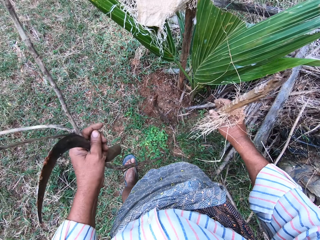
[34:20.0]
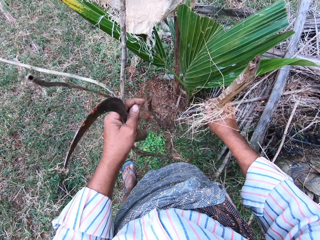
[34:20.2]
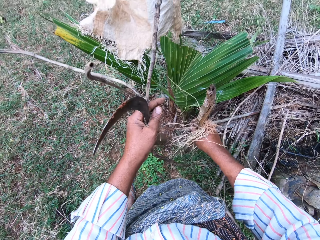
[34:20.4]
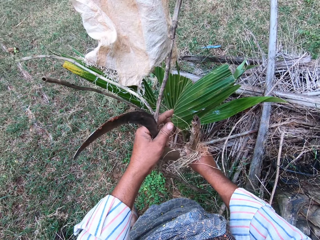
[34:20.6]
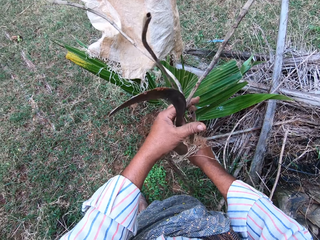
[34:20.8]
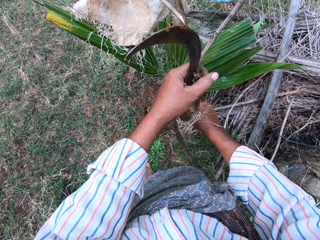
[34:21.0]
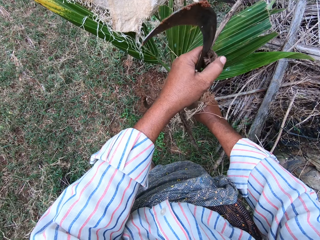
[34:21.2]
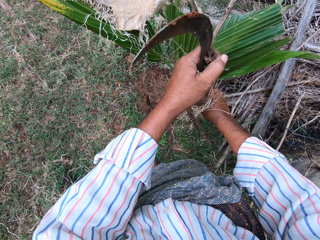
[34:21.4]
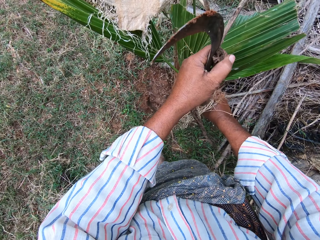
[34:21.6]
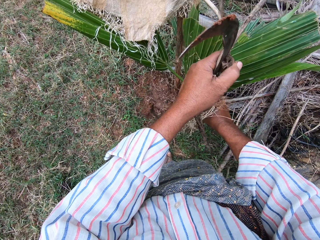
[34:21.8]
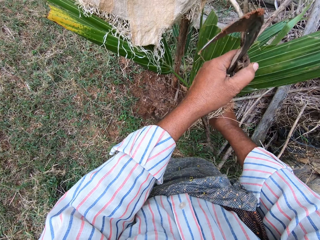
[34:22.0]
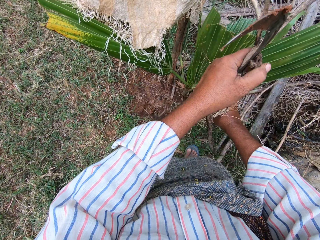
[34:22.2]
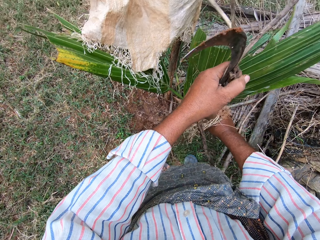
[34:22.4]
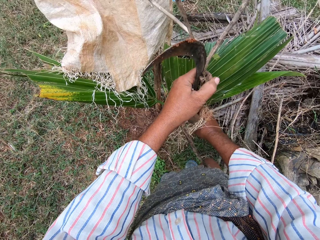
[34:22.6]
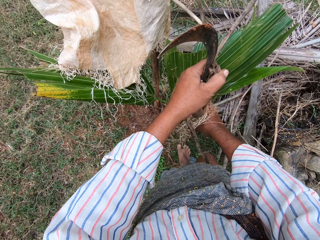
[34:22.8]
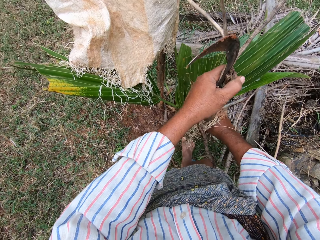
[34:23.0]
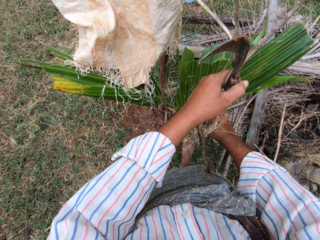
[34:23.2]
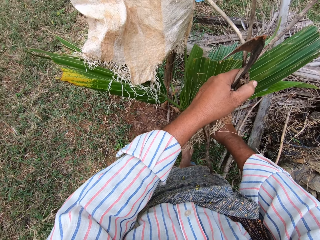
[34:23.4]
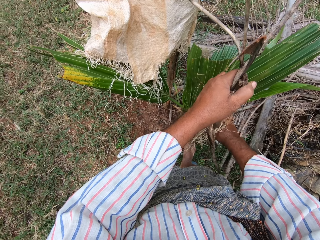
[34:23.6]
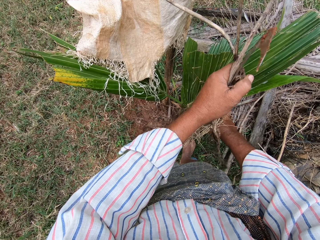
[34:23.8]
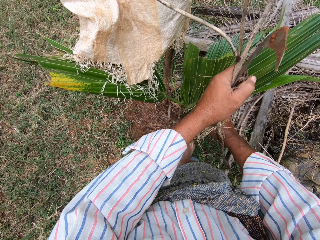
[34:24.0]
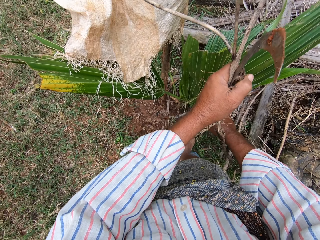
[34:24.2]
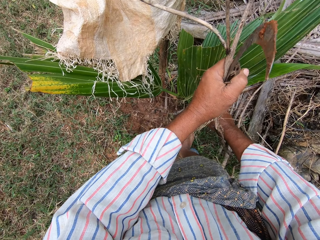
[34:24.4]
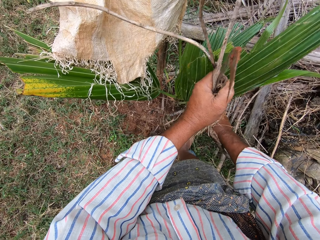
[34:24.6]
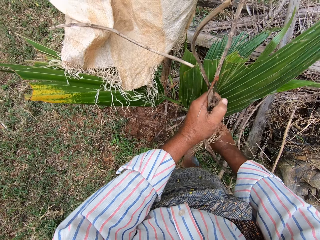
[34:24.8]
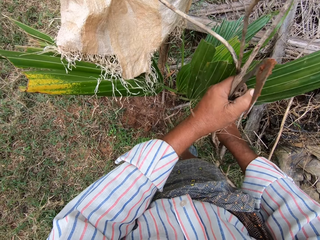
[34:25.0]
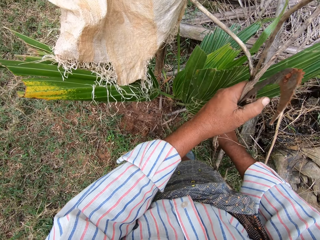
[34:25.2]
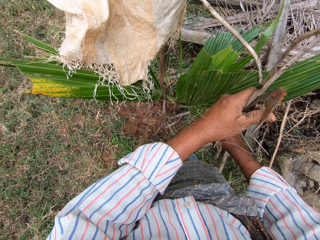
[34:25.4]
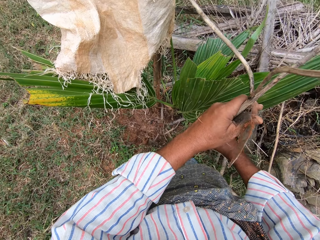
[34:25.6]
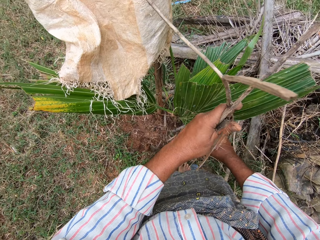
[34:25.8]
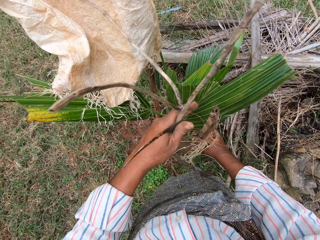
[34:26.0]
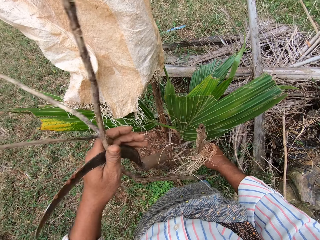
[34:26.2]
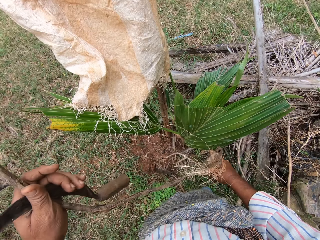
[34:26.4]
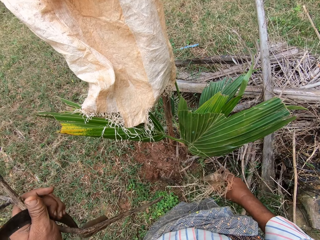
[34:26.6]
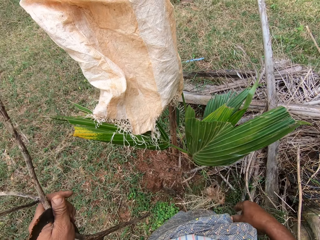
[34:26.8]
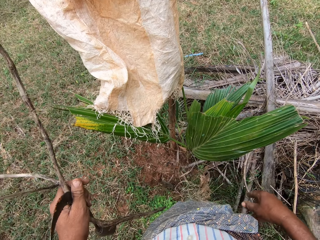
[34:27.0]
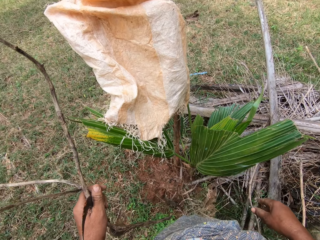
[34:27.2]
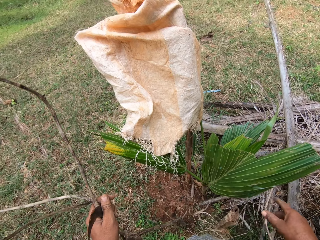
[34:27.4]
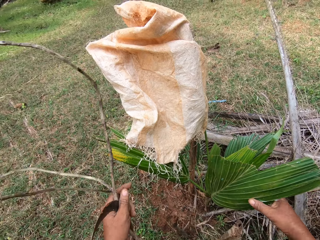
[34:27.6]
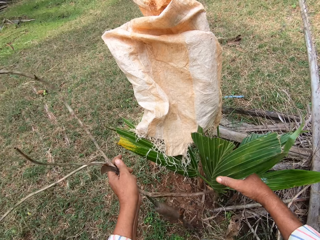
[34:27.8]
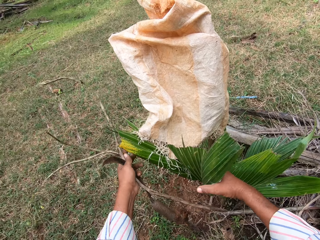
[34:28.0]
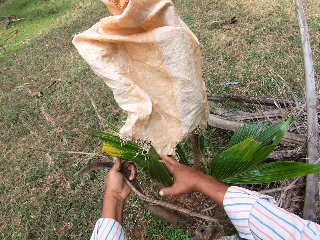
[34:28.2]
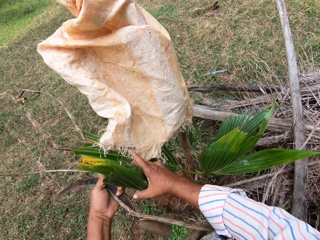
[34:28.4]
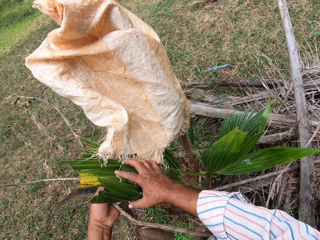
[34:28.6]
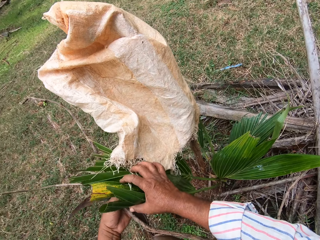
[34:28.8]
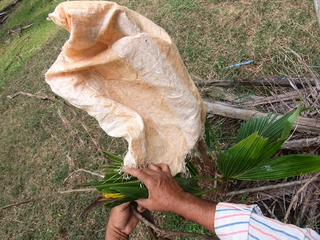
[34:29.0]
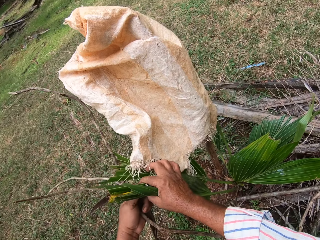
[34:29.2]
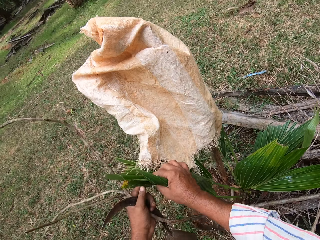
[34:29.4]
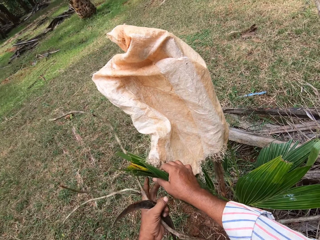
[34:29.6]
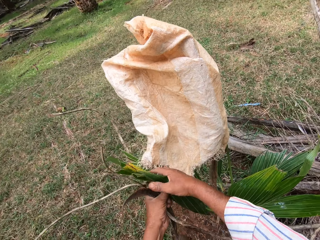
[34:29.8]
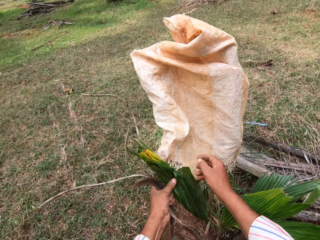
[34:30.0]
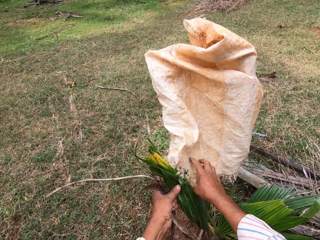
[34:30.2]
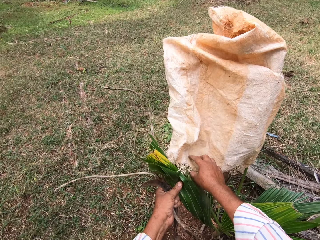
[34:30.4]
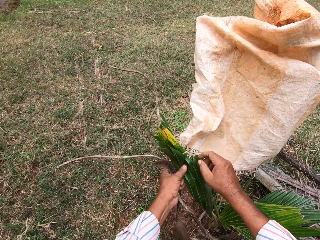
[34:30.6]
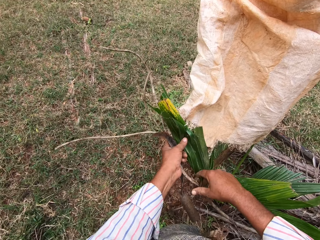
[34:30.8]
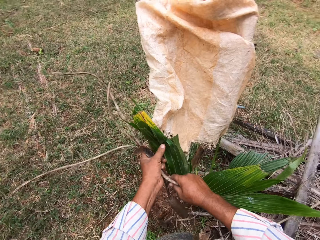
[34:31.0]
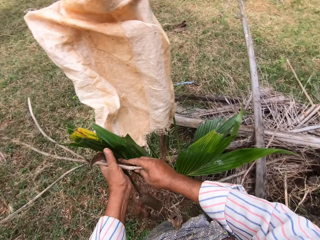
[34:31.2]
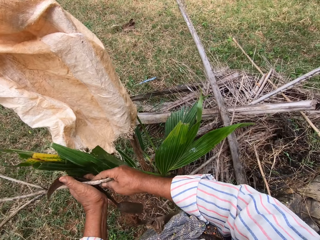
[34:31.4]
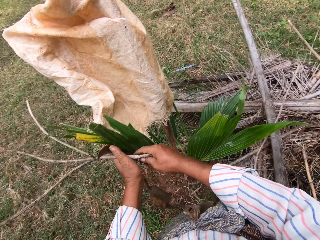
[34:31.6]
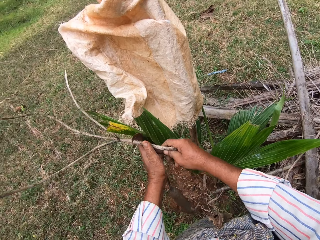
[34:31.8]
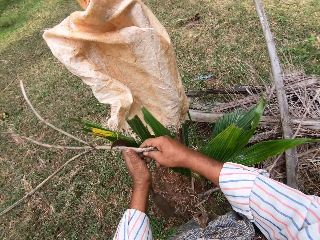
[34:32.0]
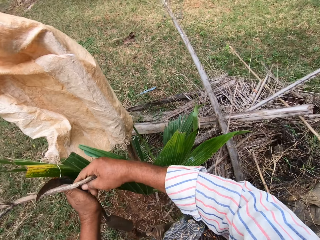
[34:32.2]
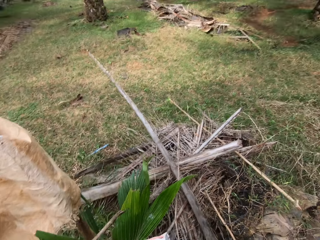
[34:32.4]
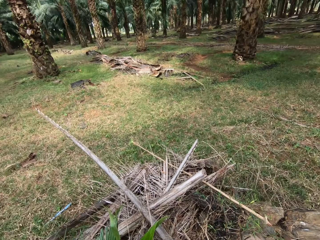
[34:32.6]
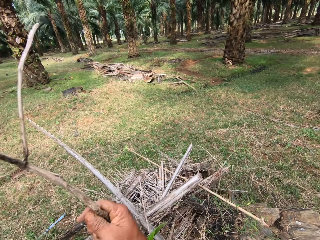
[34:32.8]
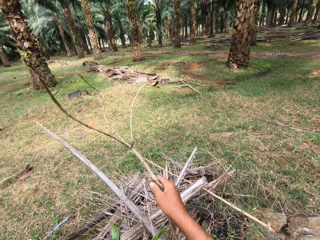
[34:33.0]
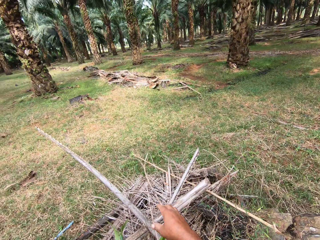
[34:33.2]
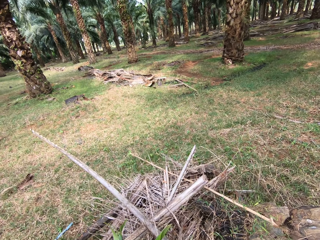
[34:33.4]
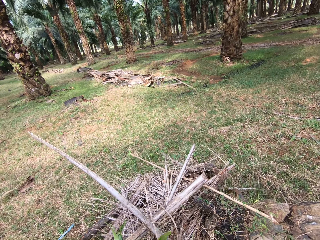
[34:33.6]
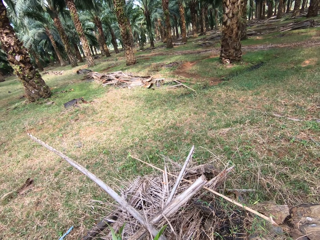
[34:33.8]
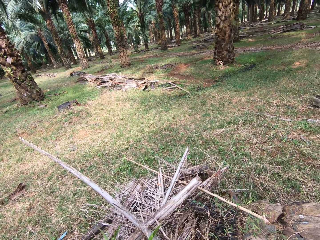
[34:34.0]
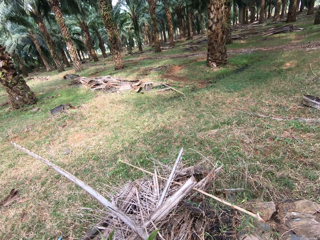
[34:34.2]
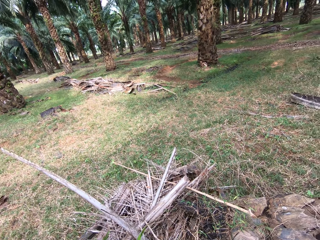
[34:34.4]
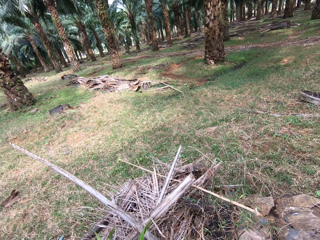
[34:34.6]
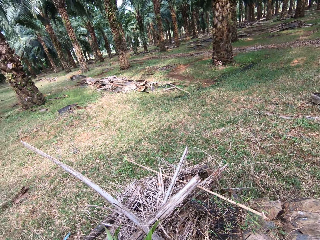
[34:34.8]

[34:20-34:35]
The camera wearer dips the stick into the ground. He presses the stick around the plant. He pushes the stick into the ground with both hands and his left leg. He packs palm leaves. He holds the leaves of the plant. He removes a stick from his left hand. He drops the stick on the floor.

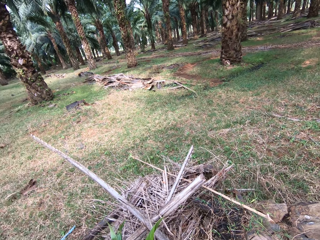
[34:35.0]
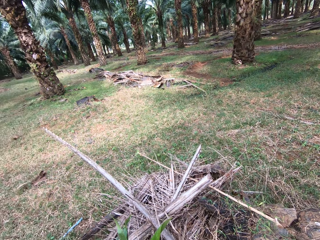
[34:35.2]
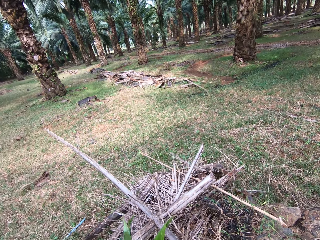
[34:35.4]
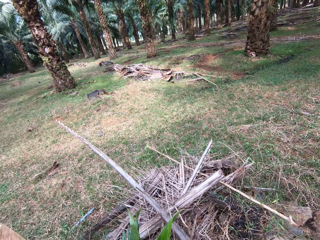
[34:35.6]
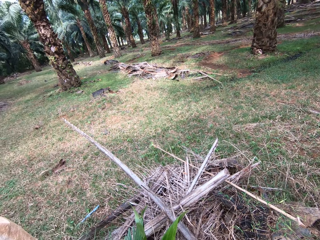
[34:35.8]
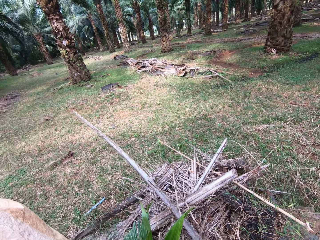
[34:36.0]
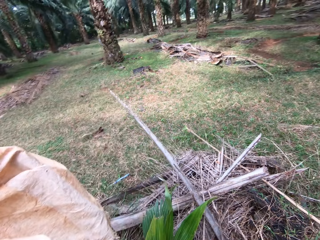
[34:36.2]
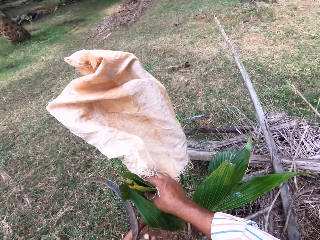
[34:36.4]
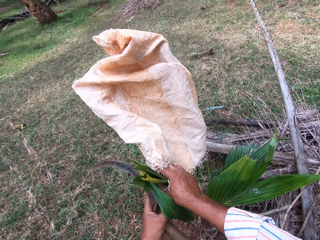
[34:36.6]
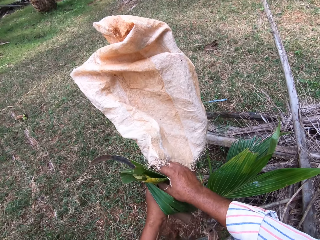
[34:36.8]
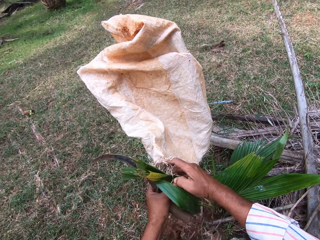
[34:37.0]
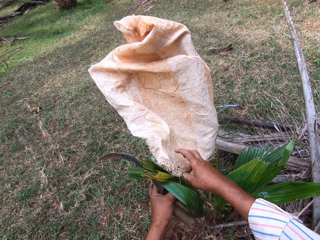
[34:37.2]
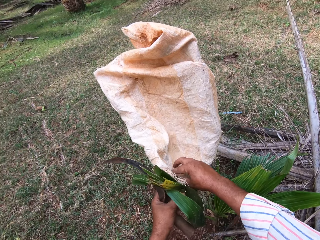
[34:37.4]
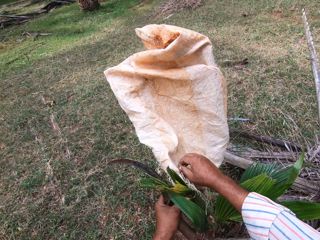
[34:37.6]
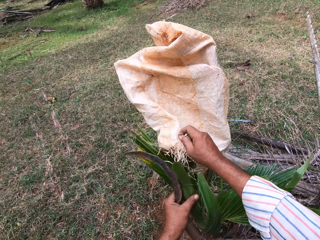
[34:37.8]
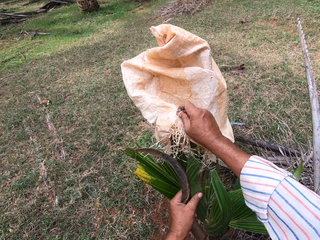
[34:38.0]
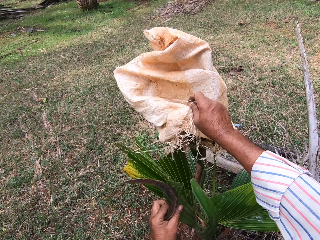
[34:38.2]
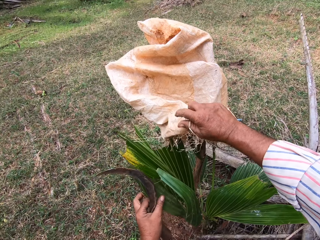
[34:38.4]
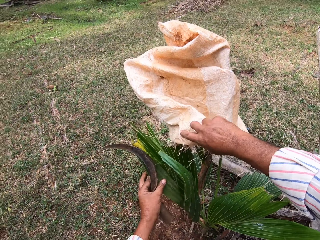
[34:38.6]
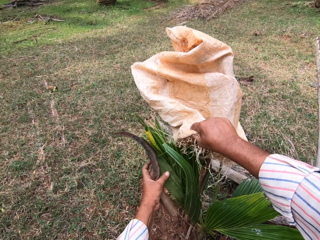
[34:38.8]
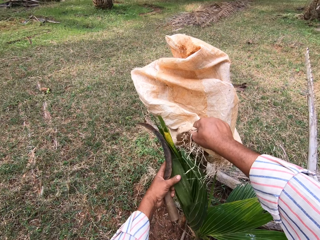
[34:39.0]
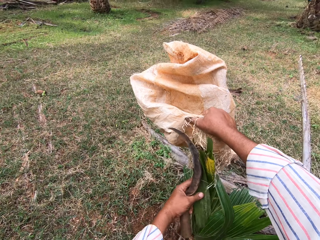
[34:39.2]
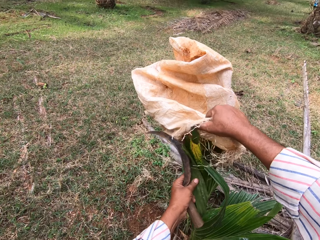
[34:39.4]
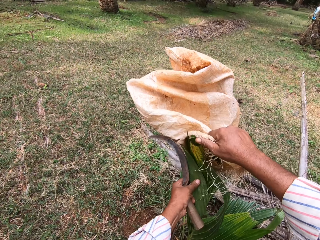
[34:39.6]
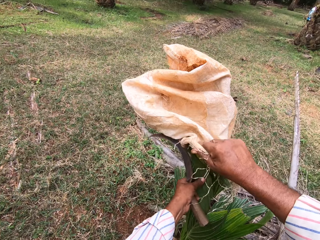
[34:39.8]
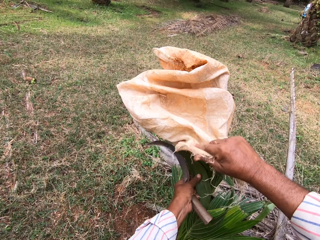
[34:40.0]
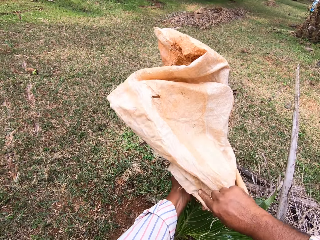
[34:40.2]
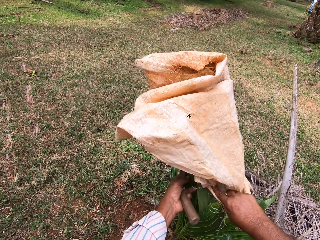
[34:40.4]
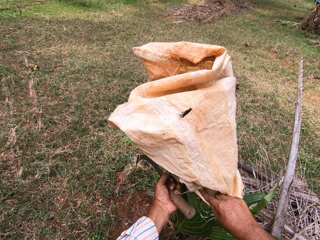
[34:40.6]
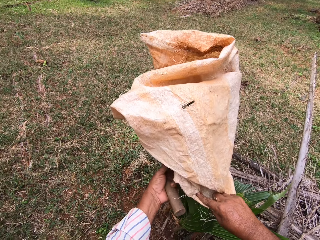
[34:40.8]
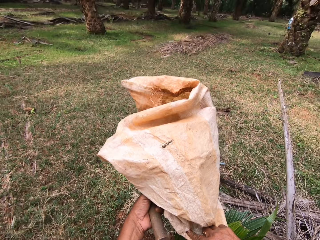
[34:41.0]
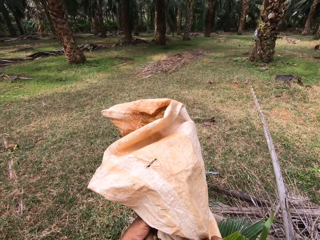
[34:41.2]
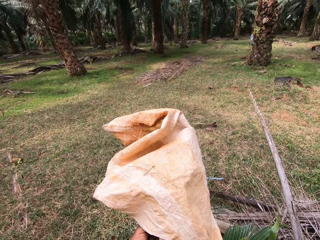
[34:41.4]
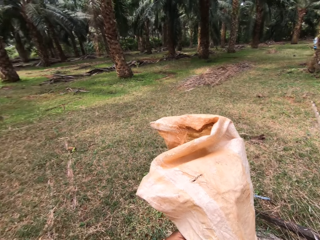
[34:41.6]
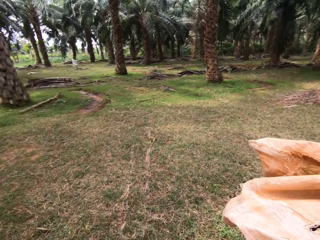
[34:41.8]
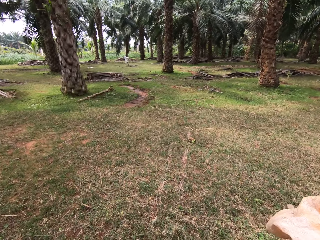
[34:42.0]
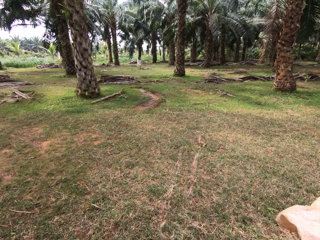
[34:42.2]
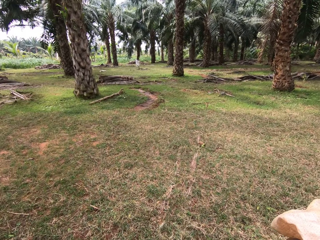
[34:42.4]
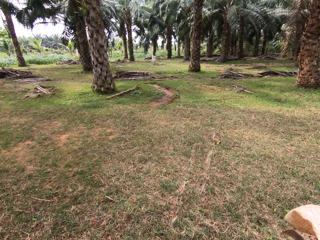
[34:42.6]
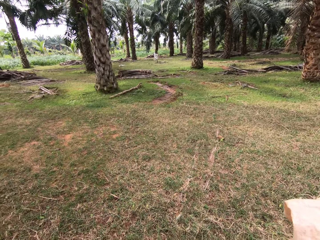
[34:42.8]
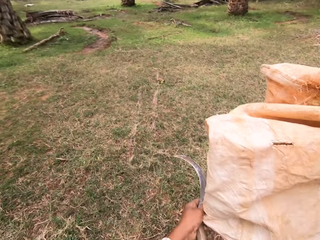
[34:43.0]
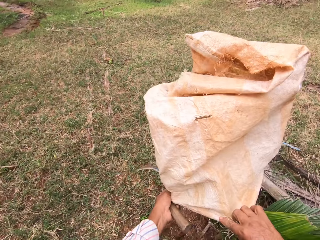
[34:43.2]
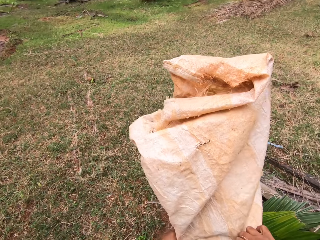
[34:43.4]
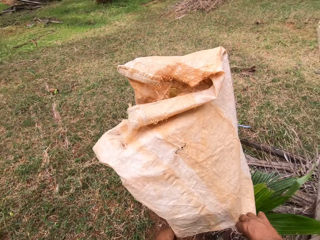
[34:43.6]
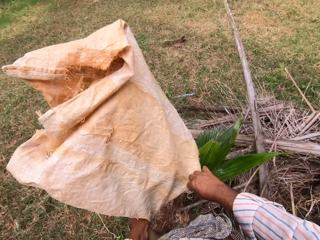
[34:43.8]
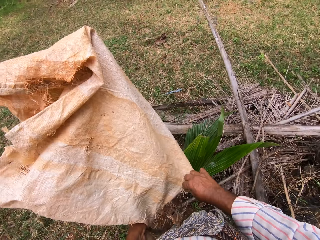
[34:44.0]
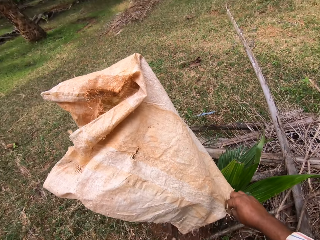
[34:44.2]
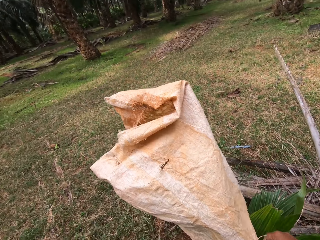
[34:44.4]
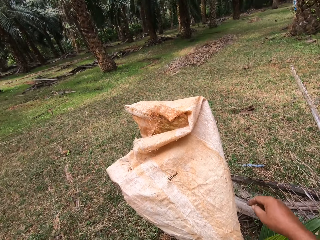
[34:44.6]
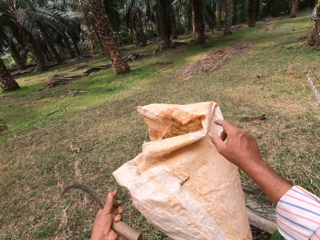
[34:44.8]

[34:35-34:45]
The camera wearer puts the palm tree into a bag. They look around the farm.
